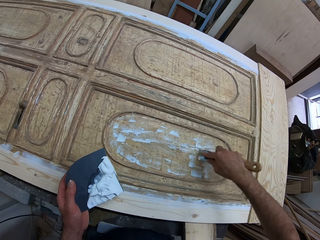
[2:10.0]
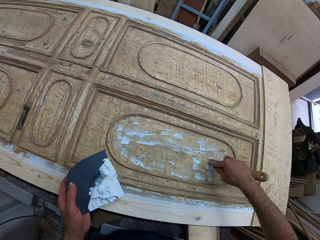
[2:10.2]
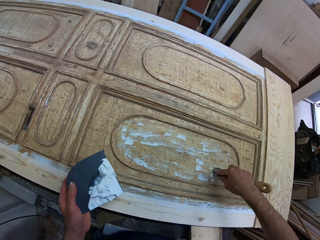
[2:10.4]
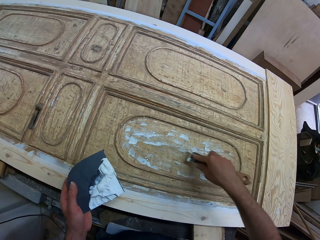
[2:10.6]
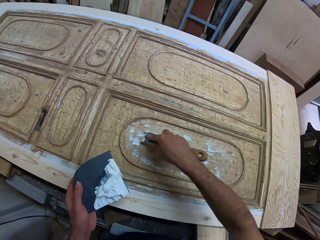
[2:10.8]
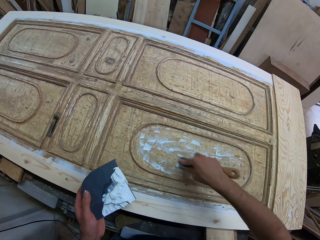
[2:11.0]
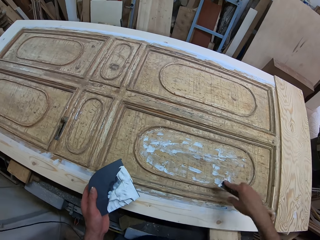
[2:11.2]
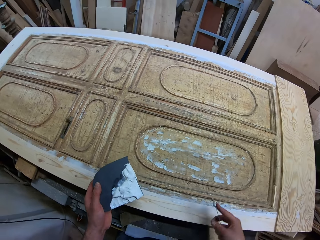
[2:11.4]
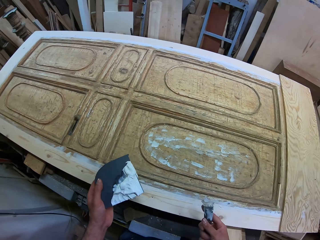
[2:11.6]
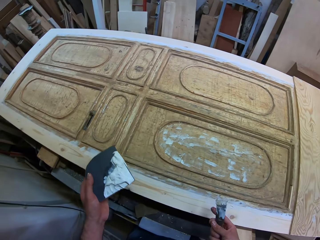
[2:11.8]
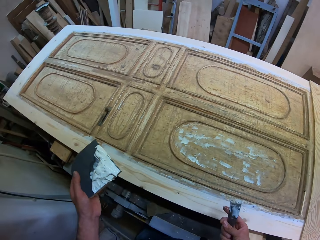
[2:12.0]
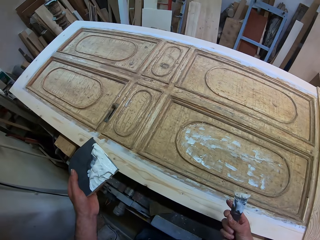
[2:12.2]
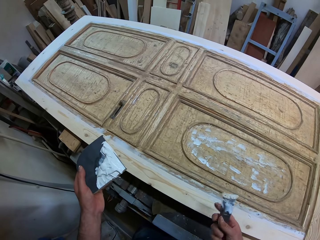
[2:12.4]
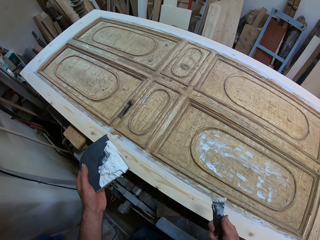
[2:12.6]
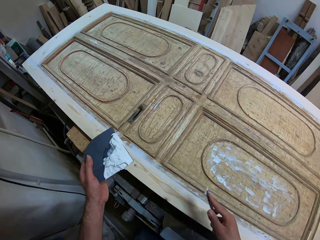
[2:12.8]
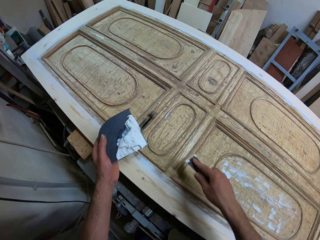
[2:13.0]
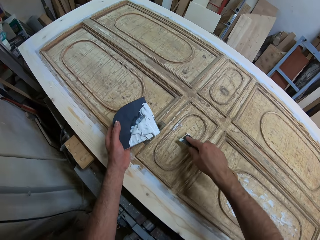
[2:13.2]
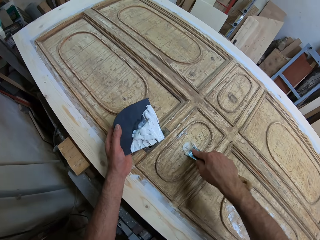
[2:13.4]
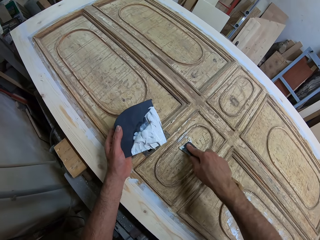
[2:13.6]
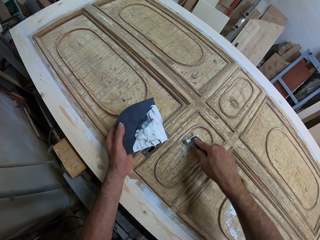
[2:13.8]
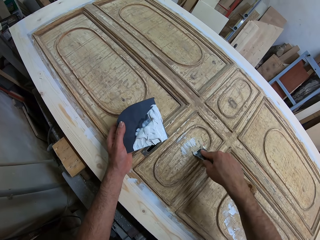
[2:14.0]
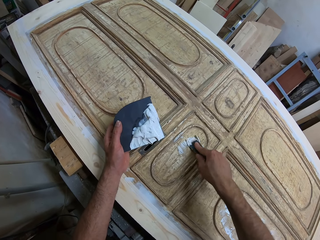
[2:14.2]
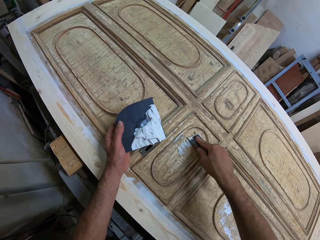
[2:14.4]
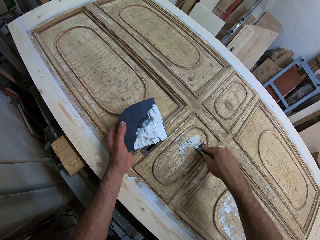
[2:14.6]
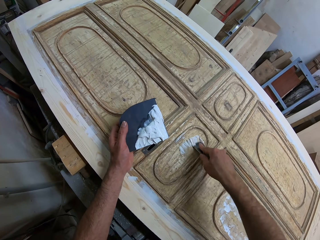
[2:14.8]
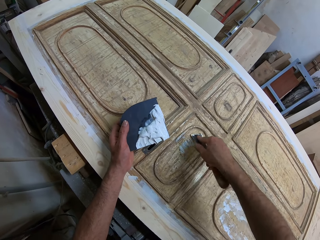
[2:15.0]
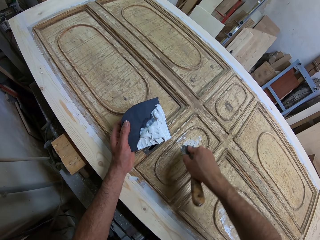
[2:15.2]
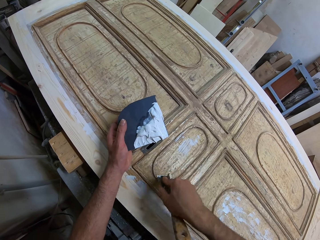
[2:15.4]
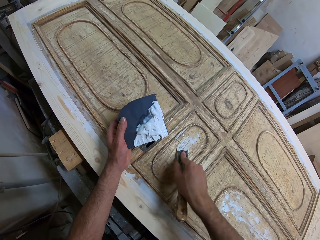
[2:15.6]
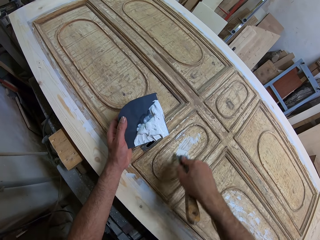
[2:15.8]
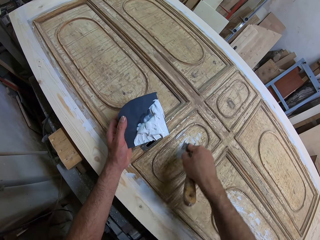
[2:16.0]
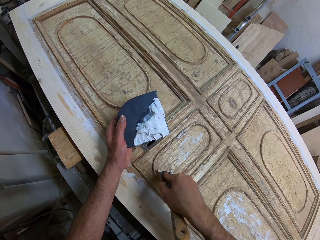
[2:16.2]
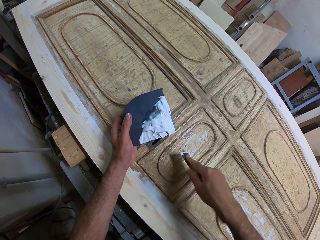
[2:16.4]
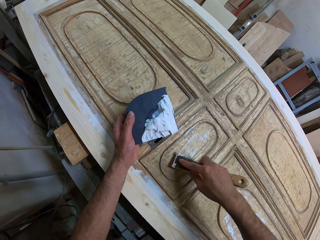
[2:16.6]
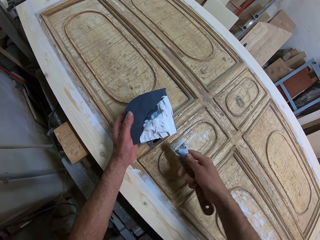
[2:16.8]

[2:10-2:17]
The camera wearer stares at the fingers. They apply the filler on the door.

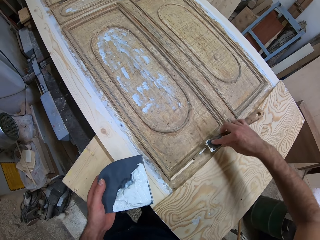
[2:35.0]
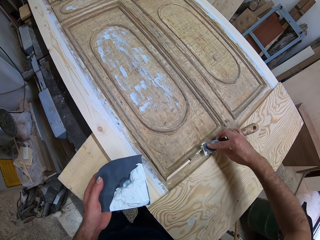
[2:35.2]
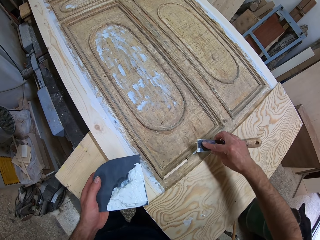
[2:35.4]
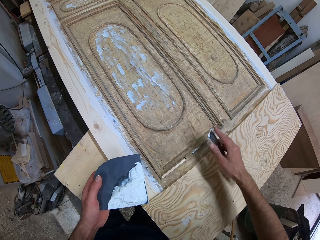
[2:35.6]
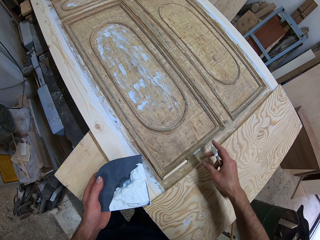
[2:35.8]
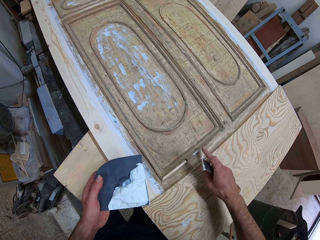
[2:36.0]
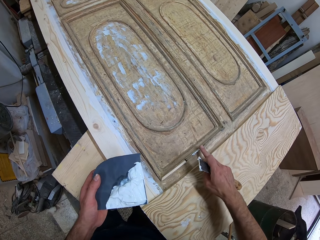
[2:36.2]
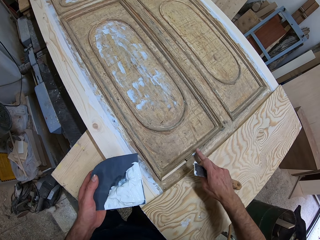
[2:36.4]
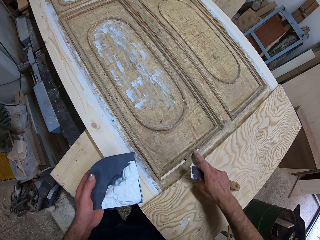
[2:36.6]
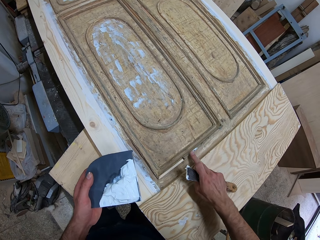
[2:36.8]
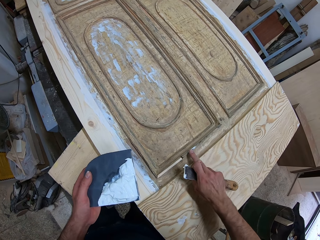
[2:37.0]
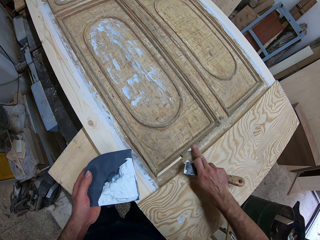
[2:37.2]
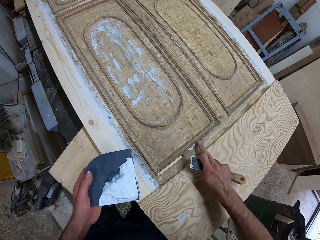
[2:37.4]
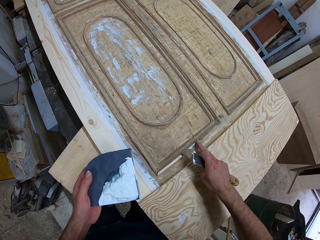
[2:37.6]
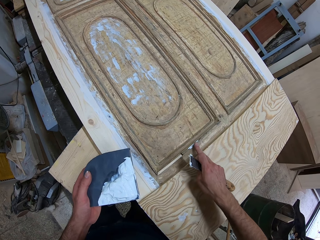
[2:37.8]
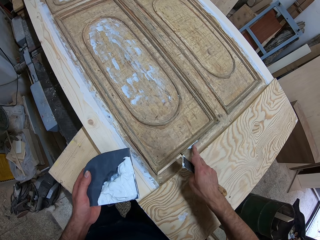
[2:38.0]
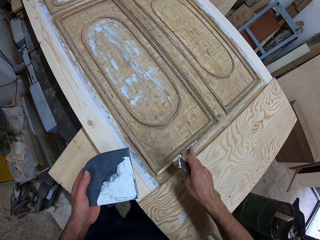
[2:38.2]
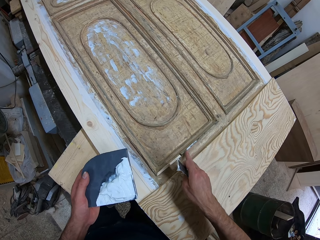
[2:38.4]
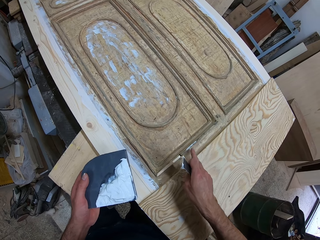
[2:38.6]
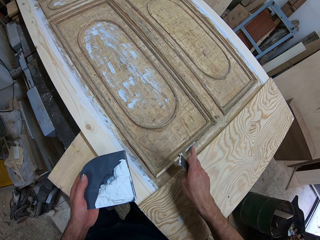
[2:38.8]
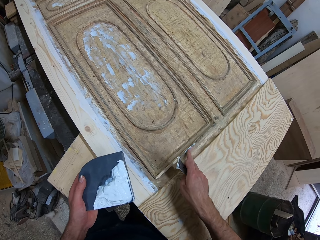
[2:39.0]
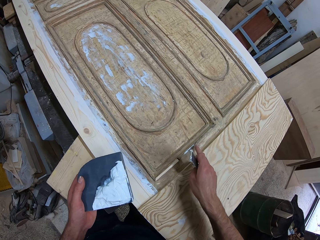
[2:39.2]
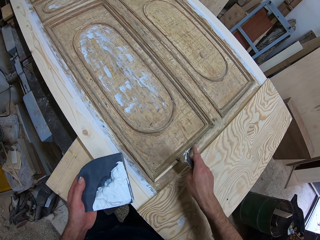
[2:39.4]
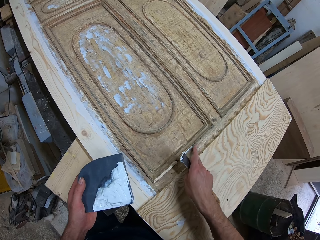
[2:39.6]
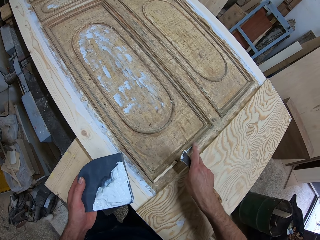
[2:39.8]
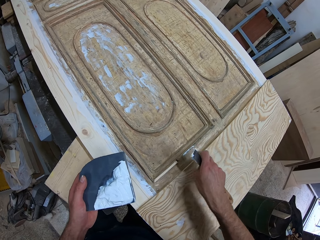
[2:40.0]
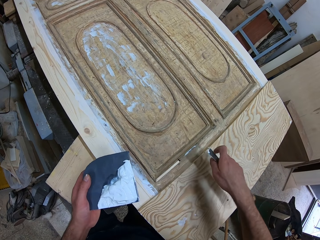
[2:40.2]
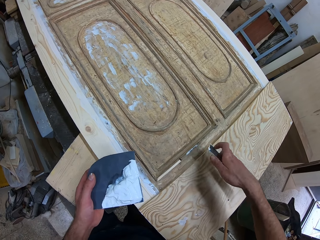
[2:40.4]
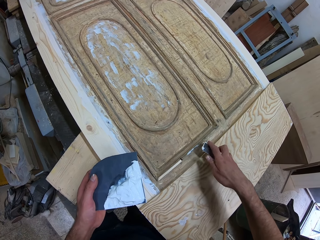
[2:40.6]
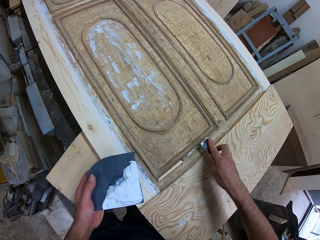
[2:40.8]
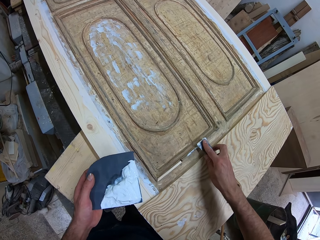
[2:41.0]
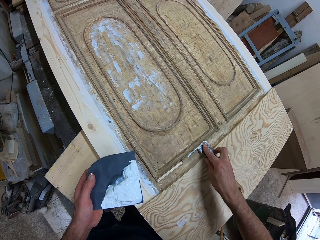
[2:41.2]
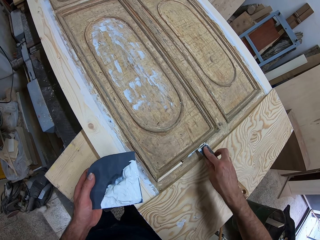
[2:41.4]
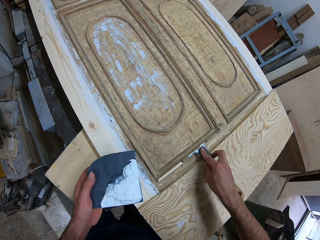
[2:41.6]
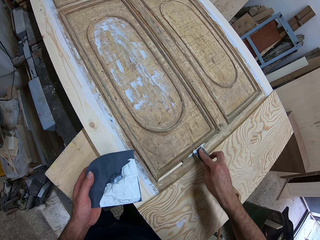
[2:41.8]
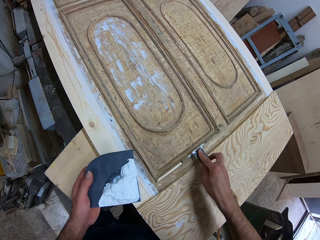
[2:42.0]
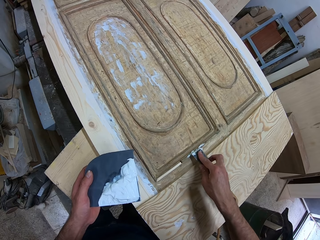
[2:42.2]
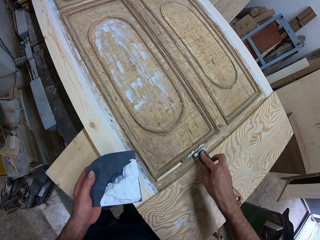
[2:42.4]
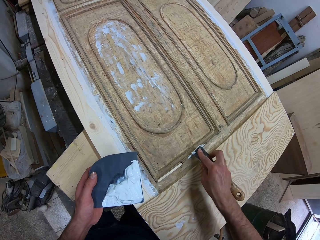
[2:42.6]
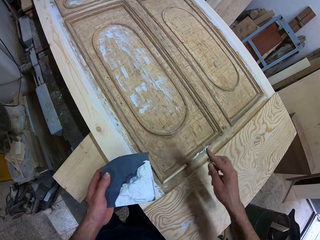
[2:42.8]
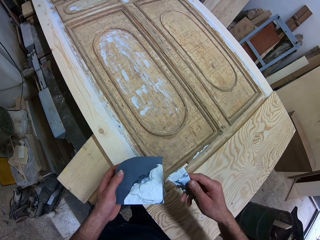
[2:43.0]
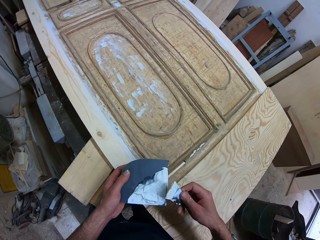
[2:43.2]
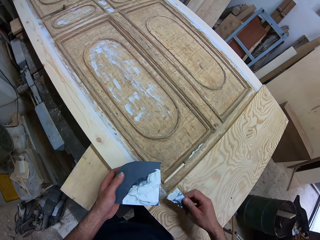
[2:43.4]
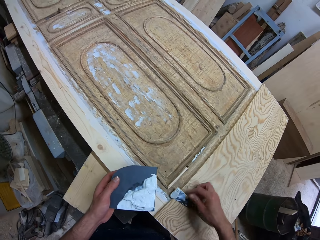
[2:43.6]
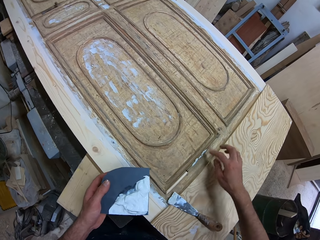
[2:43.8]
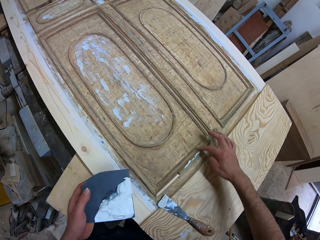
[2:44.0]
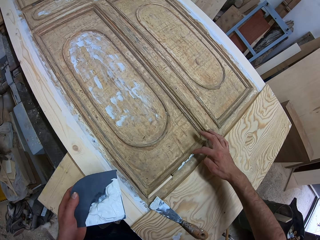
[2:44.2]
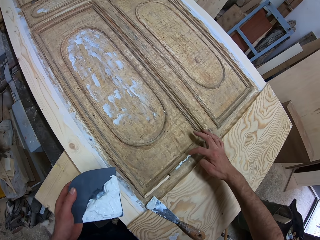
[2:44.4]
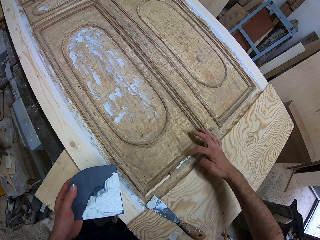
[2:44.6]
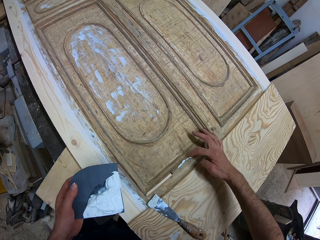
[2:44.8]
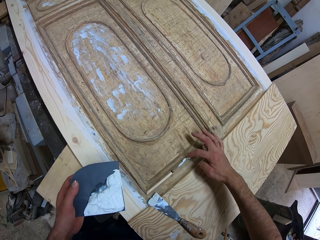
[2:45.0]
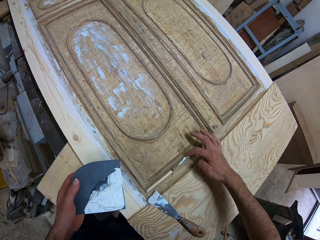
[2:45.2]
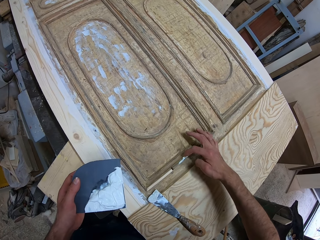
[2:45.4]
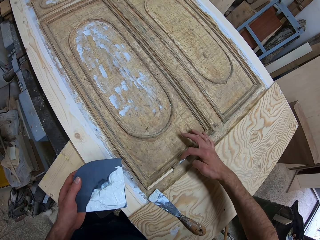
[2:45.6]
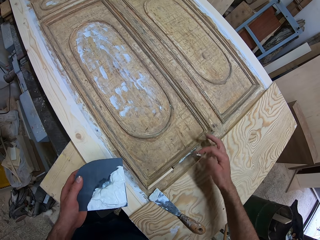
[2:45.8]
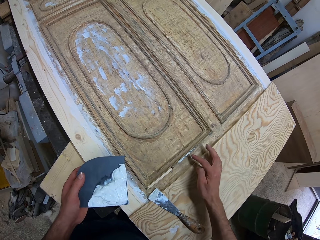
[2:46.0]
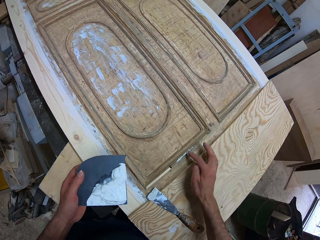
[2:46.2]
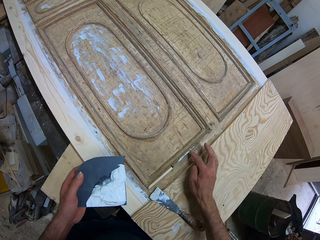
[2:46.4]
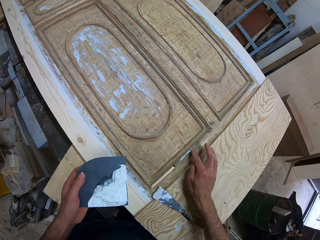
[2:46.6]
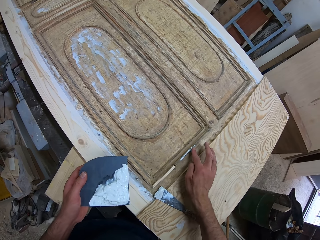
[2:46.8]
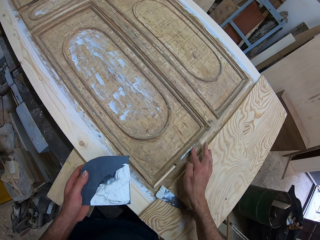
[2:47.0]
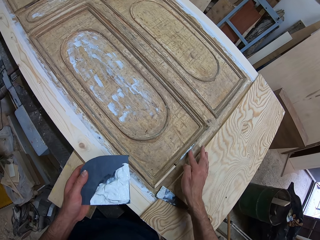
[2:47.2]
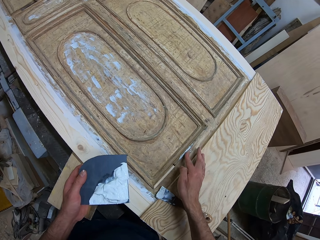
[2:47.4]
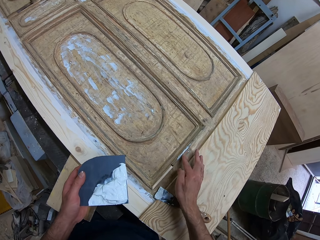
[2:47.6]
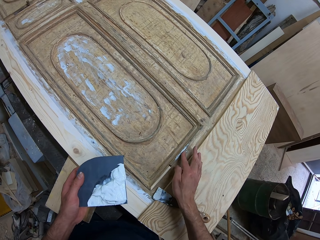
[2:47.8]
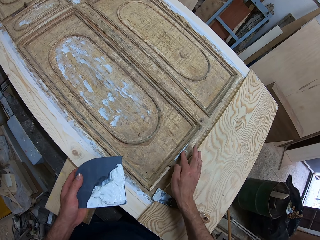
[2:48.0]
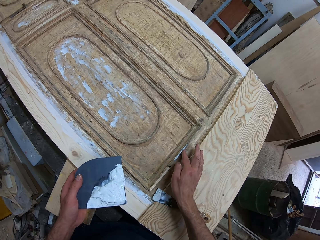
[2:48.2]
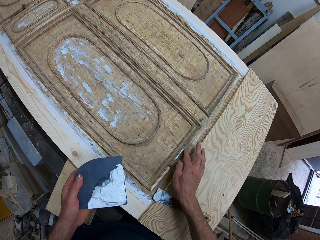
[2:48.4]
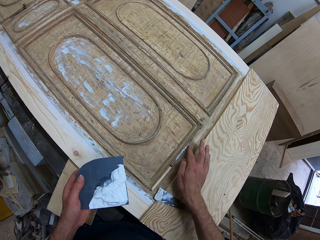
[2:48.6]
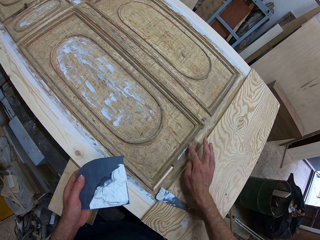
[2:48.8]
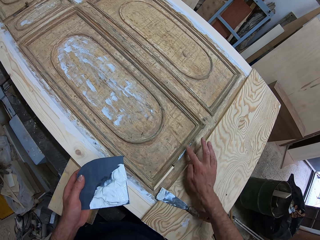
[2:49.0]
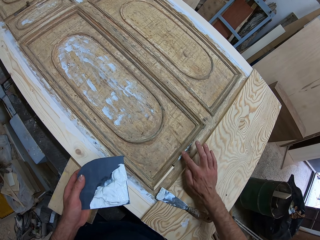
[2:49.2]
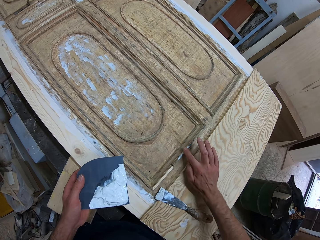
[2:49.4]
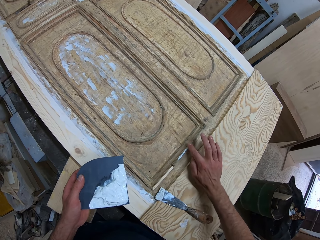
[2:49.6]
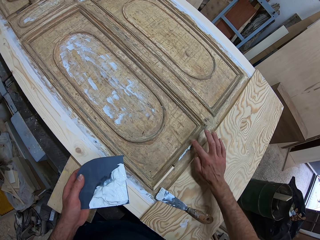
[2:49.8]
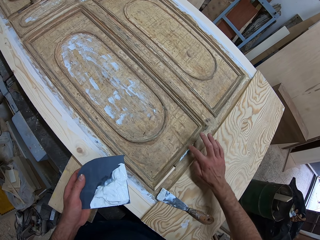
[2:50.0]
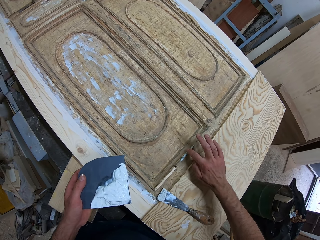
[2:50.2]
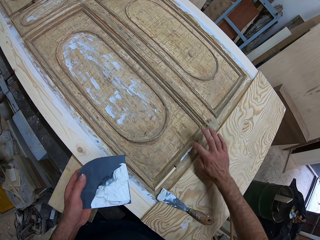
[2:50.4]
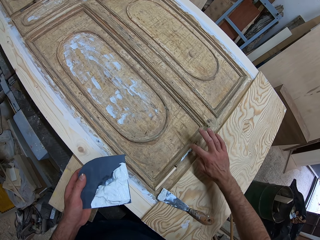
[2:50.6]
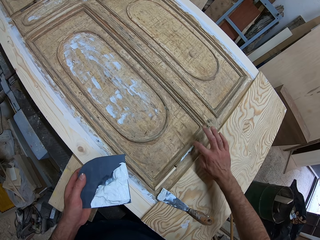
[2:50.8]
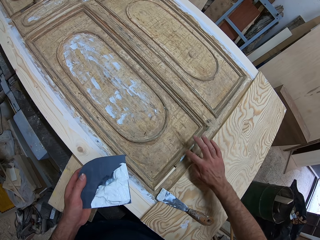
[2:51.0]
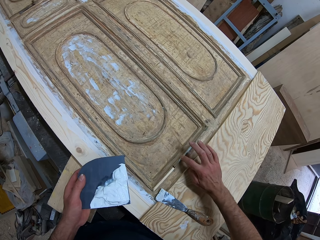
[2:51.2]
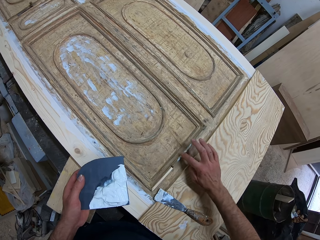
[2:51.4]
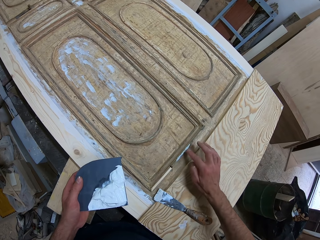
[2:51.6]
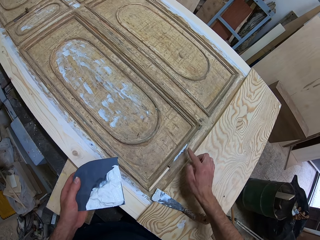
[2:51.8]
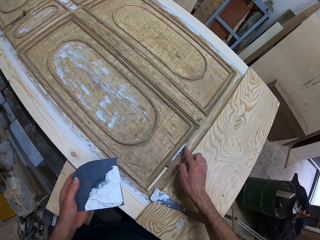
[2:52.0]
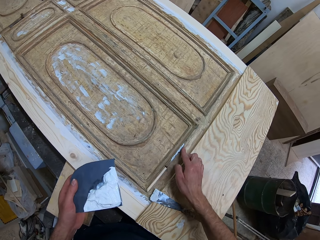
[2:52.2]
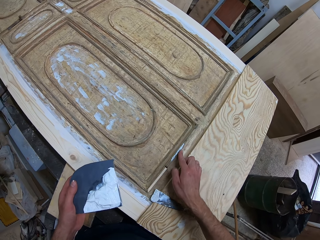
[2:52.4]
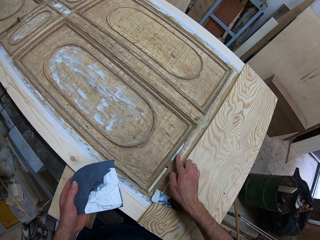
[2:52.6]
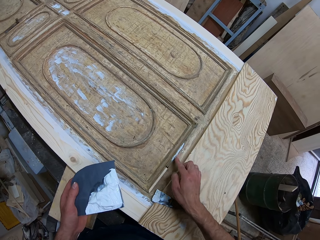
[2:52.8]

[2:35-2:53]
The camera wearer touches the wood glue on the woodwork with his finger. He spreads the filler using a finger. He applies the wood glue on the woodwork with his finger. He applies the wood glue on the woodwork with the chisel. He takes wood glue from the top of the black box with the chisel, drops the chisel on the woodwork. He applies the wood glue on the woodwork with his finger.
